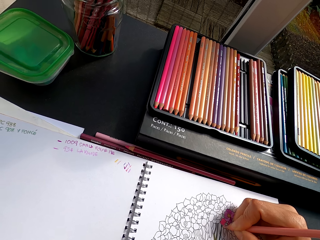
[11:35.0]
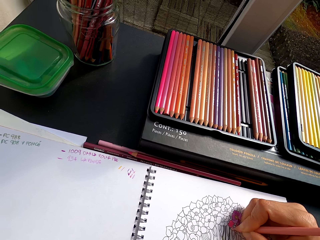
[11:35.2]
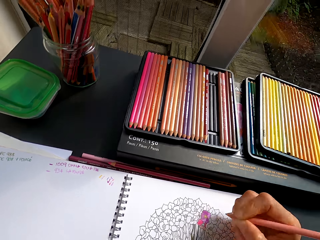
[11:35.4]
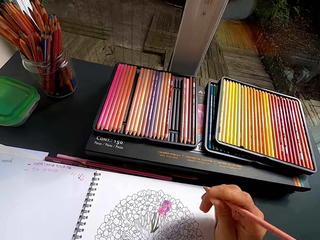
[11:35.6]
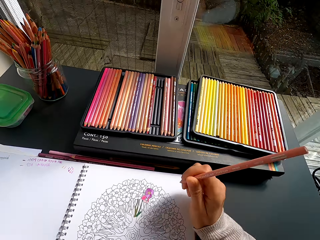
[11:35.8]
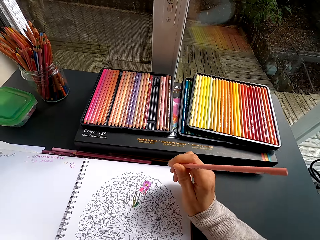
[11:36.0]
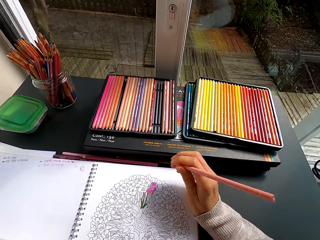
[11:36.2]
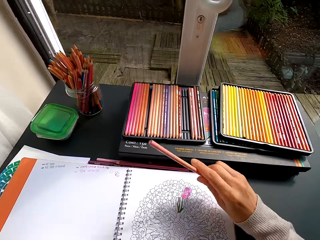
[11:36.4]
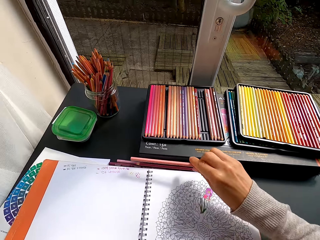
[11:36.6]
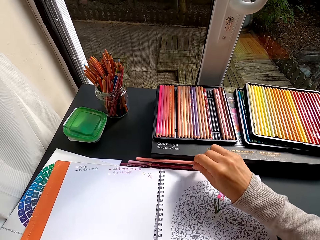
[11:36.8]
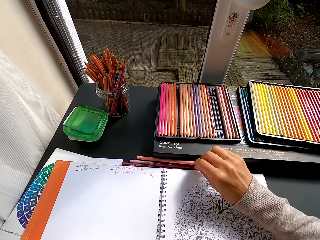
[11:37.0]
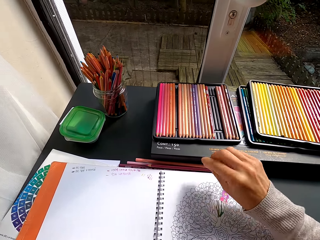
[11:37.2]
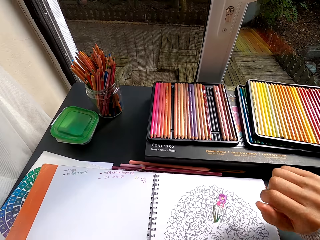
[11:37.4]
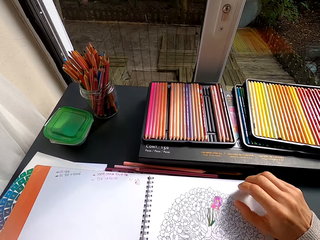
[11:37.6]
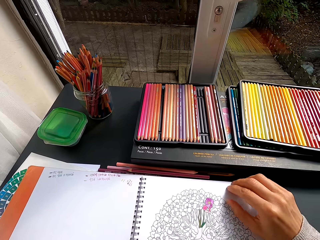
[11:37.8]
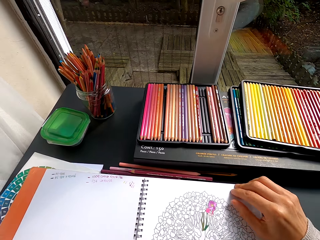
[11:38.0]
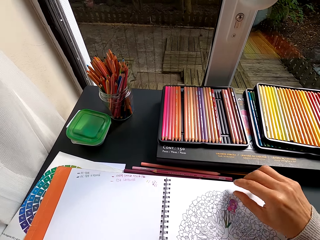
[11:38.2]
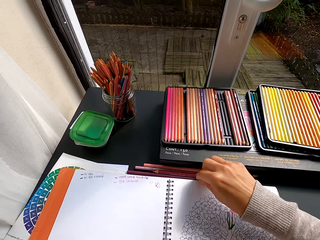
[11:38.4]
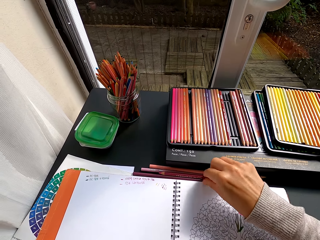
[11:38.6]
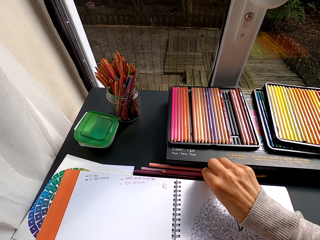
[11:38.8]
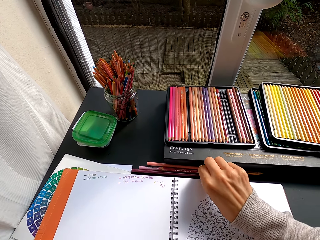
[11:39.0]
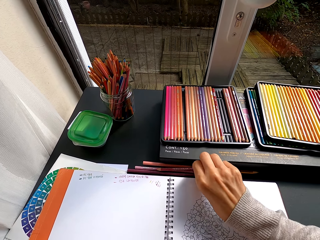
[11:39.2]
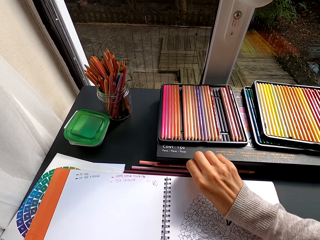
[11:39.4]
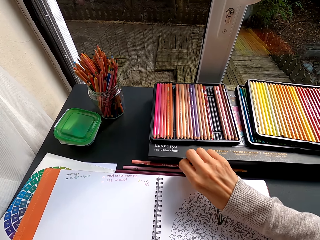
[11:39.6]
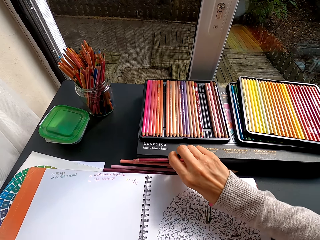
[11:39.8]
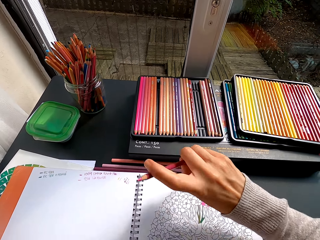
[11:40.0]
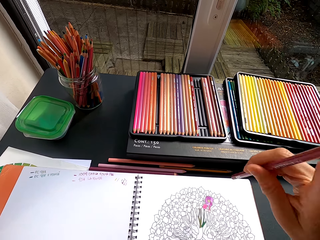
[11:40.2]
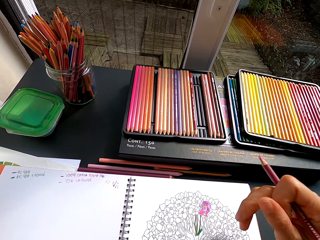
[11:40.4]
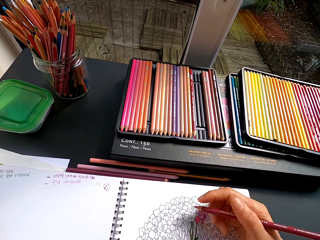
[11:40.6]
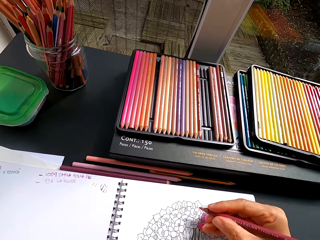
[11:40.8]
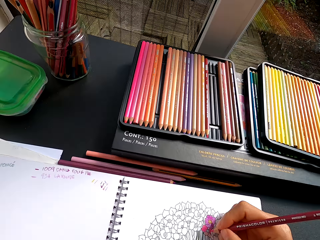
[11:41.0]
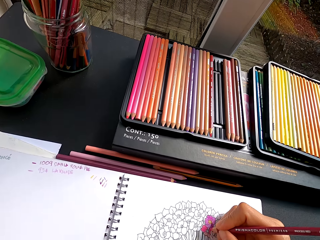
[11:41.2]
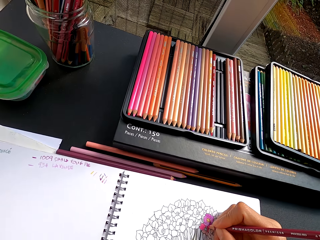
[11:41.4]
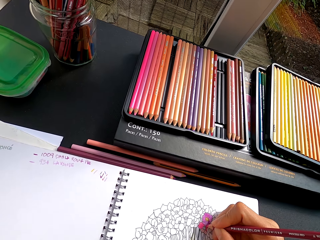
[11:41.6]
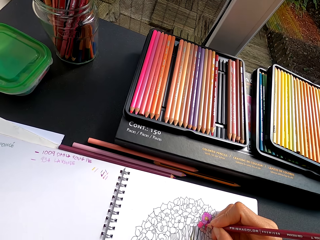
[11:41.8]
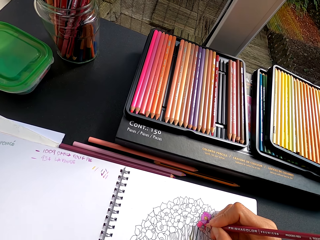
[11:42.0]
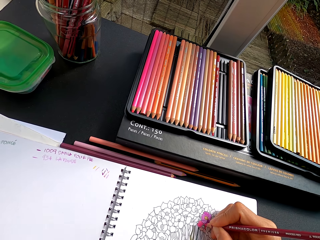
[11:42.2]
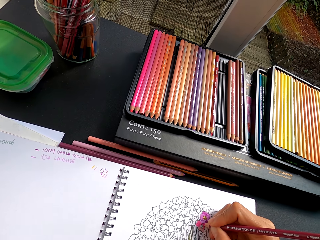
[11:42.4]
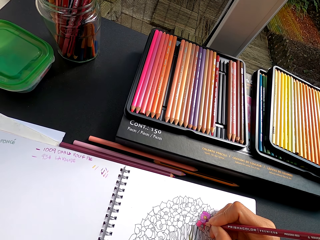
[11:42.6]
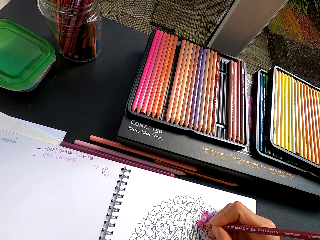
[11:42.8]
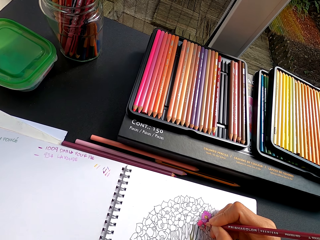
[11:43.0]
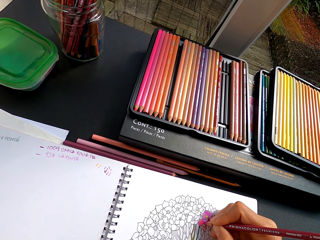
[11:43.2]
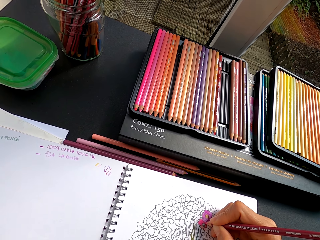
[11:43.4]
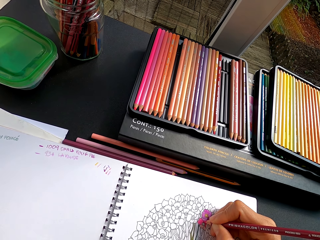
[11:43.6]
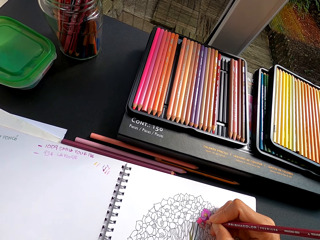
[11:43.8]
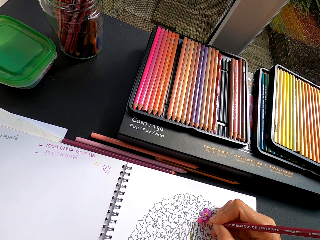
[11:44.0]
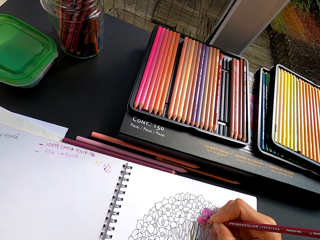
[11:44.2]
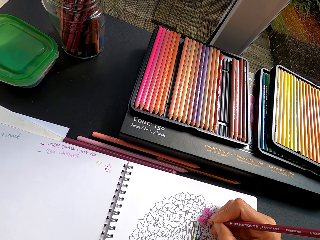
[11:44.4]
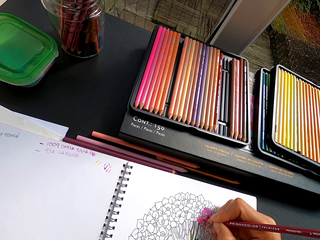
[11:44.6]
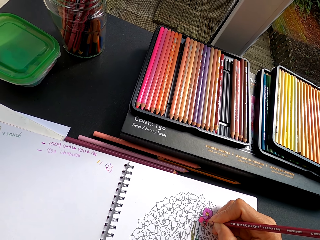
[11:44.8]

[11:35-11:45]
The camera wearer stares at the book. They place the pencil crayon on the table. They pick up the pencil crayon from the table. They color the image with the crayon.

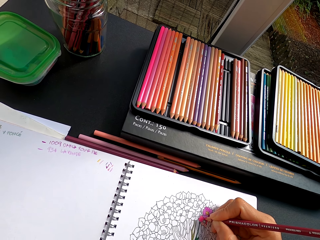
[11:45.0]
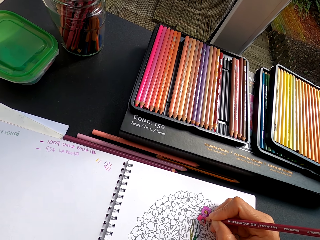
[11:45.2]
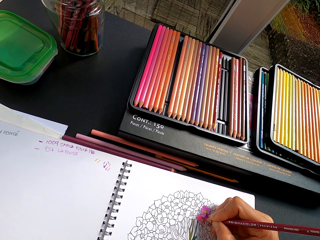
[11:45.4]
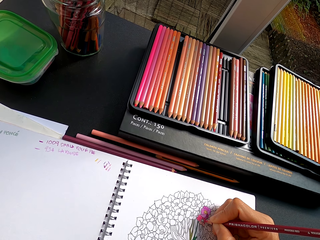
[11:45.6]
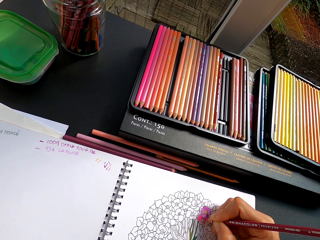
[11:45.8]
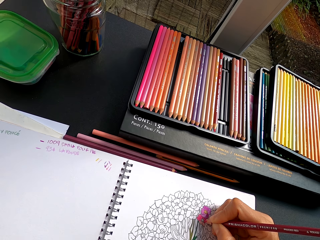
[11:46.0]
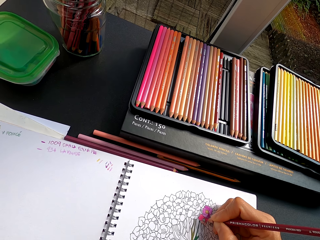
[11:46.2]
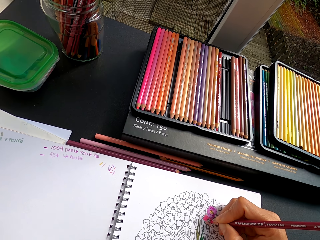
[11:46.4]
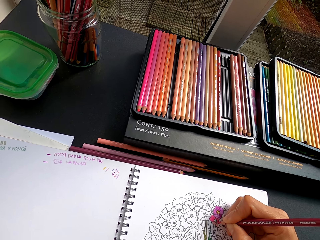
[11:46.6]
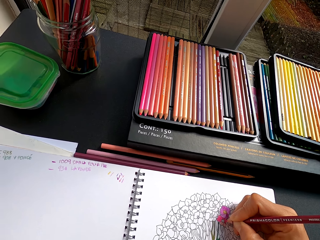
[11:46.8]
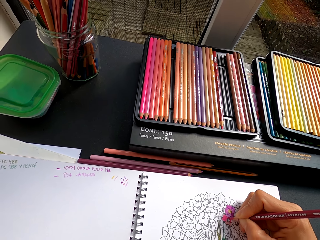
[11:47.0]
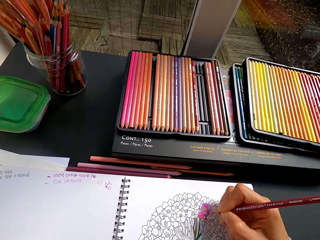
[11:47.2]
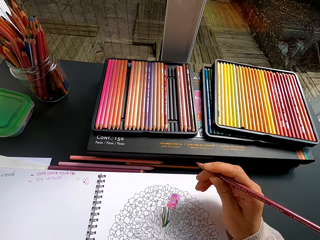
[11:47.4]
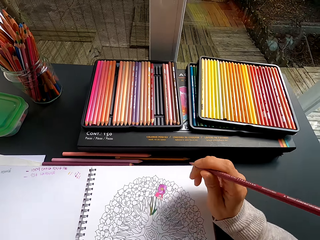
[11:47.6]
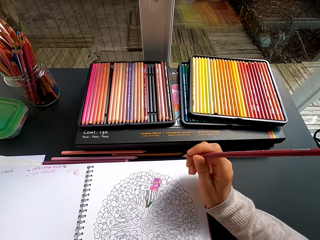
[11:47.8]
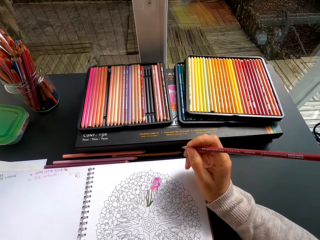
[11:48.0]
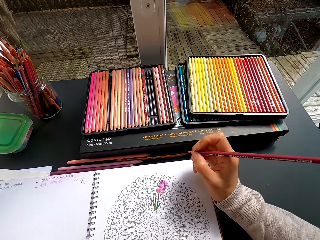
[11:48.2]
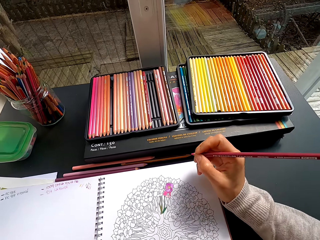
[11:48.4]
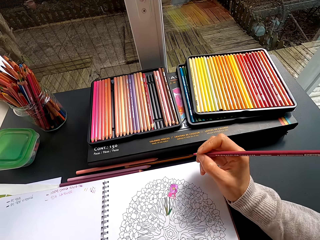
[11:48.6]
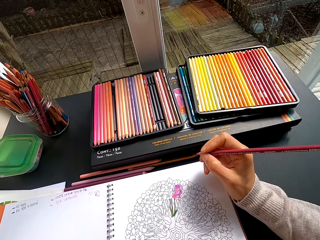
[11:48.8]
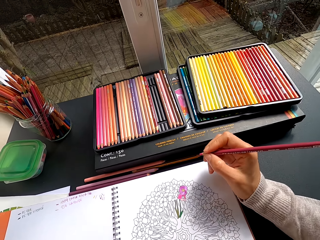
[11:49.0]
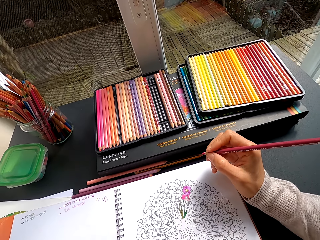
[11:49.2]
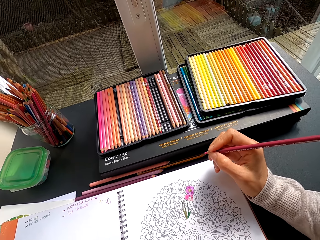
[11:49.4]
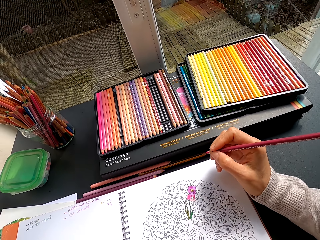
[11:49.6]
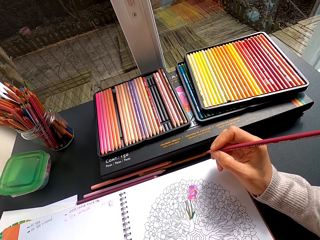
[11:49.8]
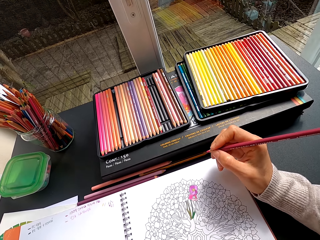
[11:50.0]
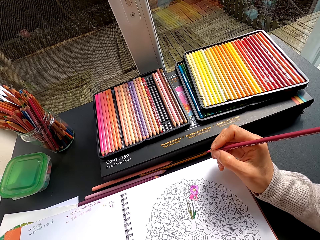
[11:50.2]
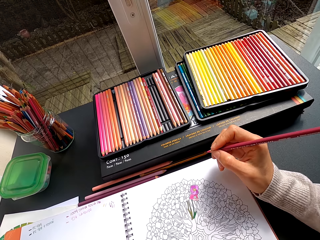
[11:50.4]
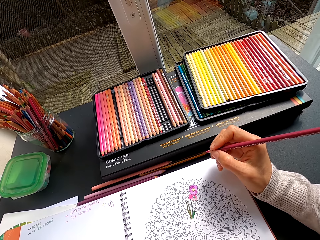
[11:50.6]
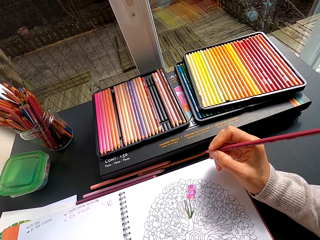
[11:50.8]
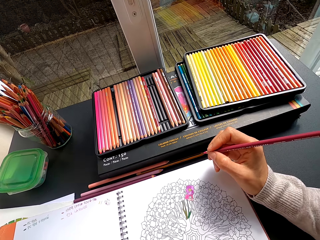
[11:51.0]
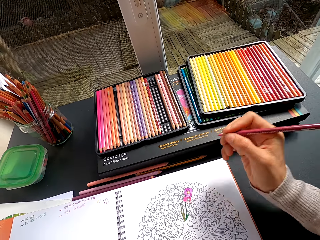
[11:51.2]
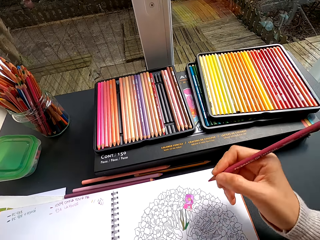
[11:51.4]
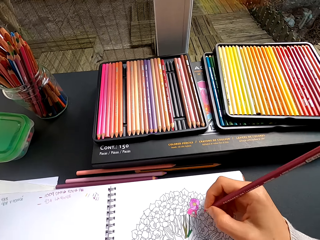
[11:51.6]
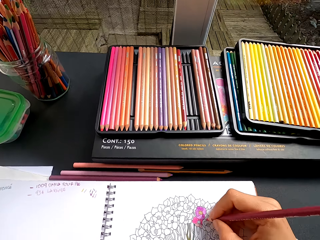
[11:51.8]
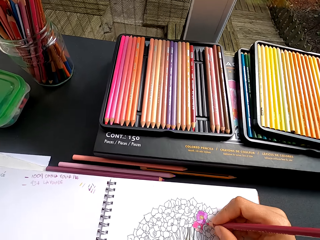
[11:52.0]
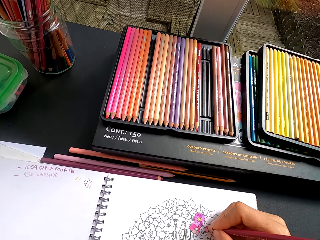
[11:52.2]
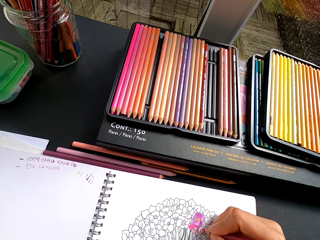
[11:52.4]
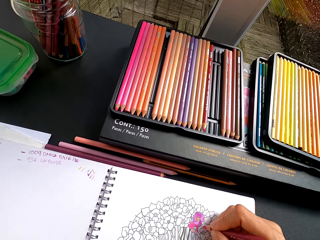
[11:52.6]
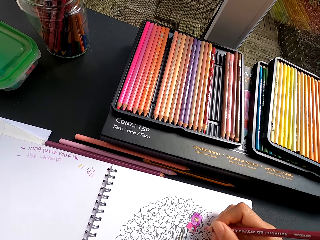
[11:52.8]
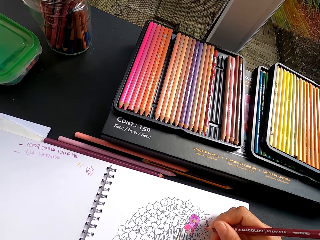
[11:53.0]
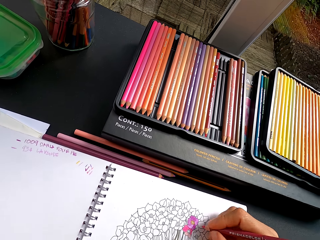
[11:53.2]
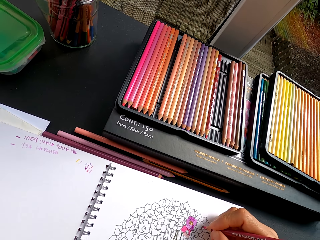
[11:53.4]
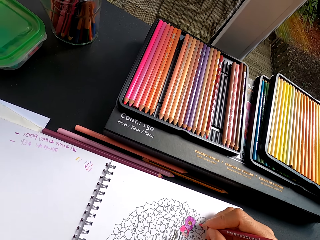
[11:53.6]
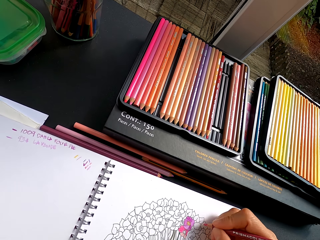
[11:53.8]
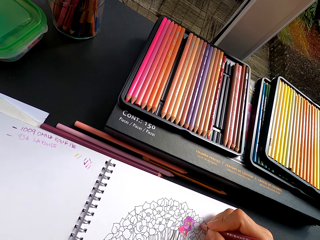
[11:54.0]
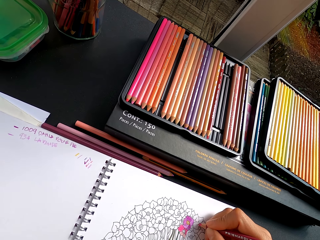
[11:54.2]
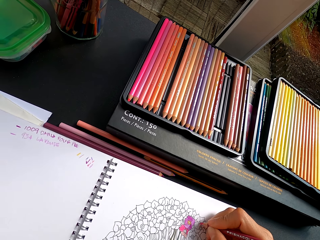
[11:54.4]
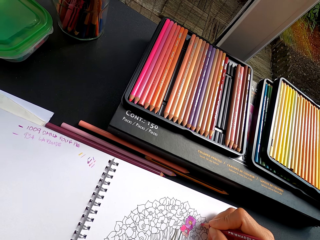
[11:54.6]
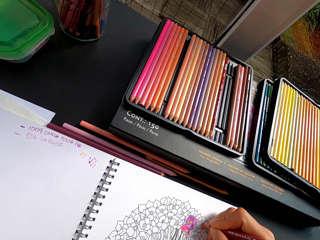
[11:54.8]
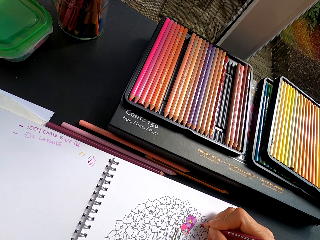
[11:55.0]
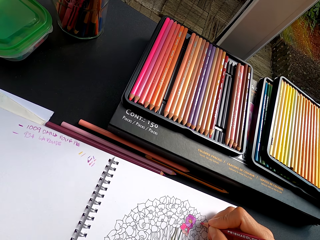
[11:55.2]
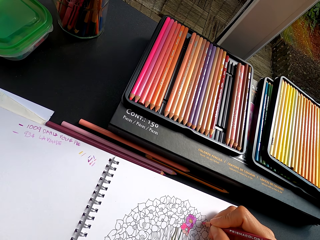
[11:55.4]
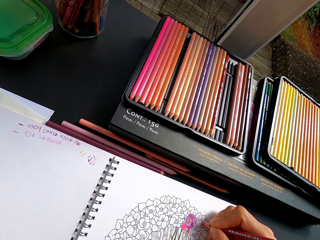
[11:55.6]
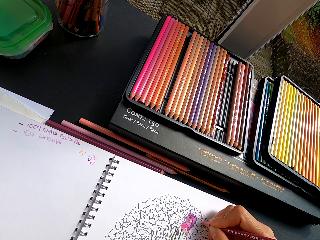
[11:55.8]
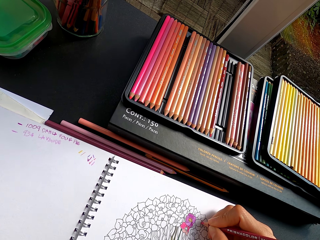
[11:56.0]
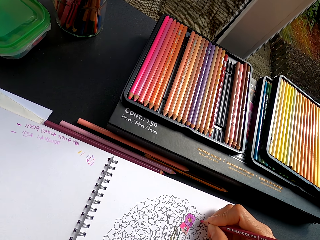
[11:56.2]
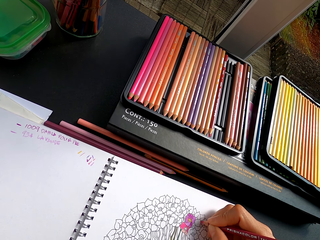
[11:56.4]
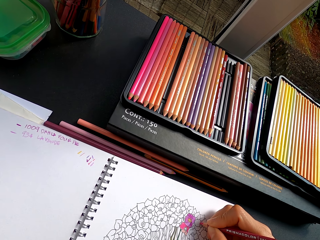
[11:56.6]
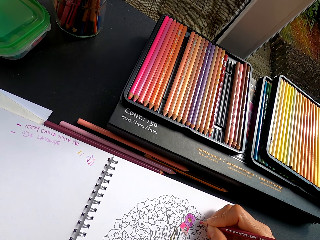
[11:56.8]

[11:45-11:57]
The camera wearer stares at the book. They color the book.
